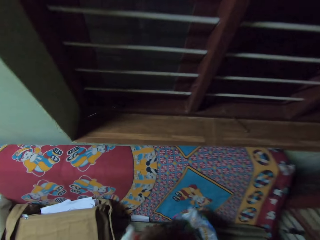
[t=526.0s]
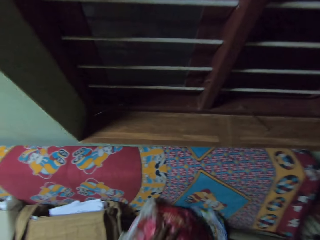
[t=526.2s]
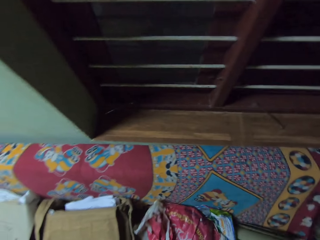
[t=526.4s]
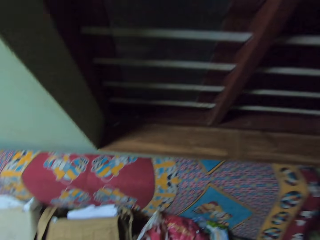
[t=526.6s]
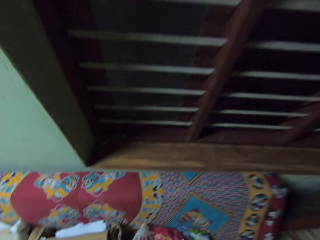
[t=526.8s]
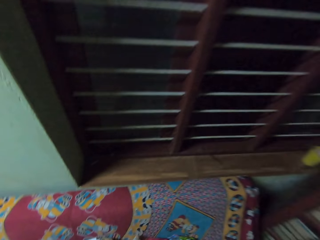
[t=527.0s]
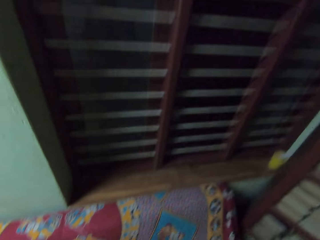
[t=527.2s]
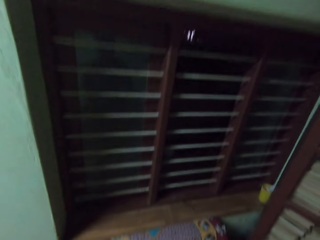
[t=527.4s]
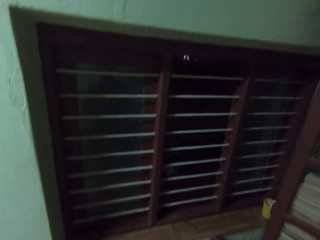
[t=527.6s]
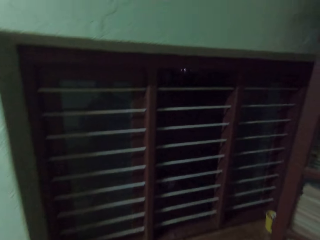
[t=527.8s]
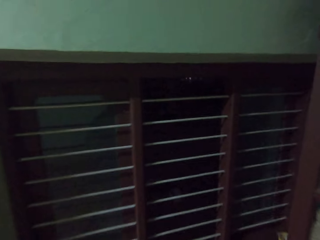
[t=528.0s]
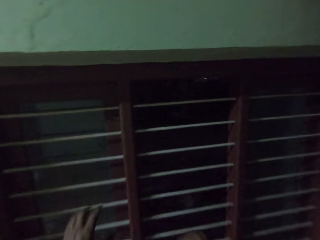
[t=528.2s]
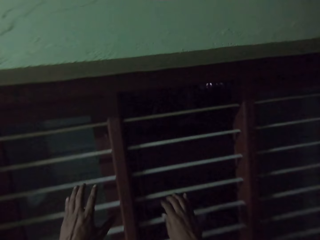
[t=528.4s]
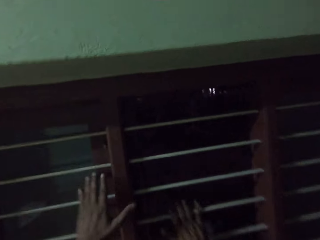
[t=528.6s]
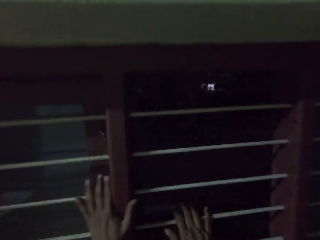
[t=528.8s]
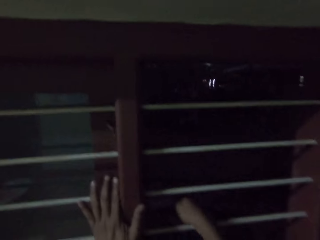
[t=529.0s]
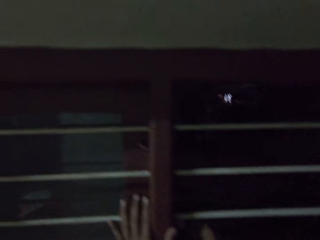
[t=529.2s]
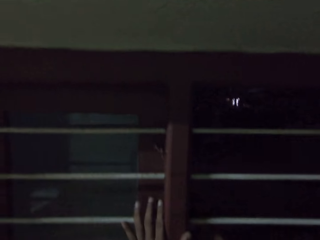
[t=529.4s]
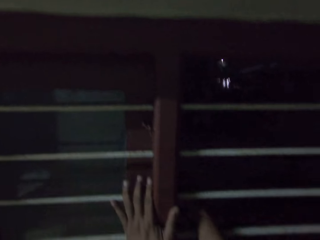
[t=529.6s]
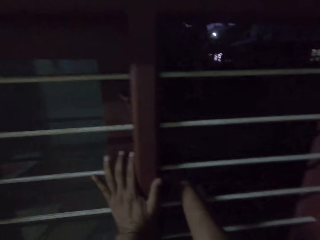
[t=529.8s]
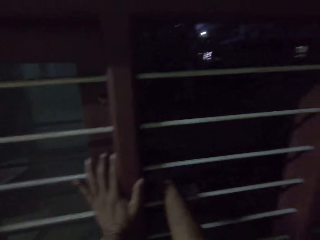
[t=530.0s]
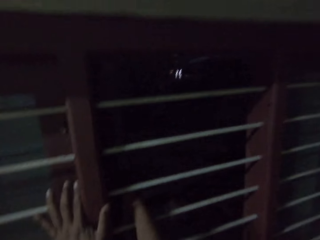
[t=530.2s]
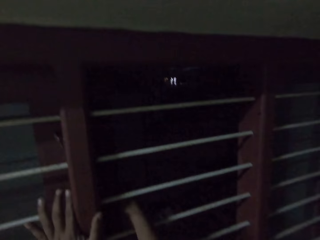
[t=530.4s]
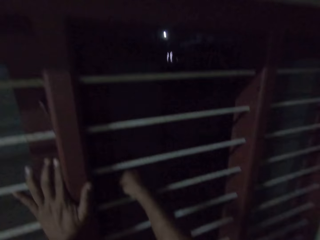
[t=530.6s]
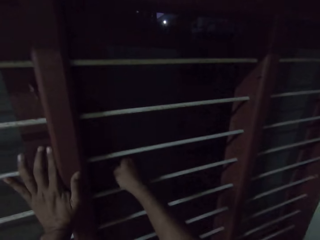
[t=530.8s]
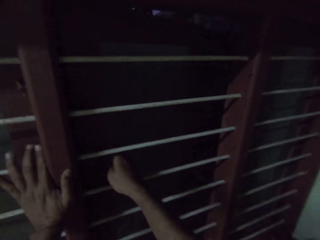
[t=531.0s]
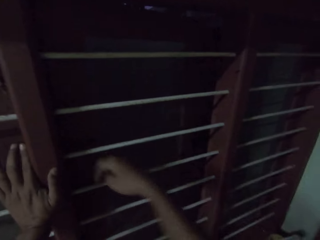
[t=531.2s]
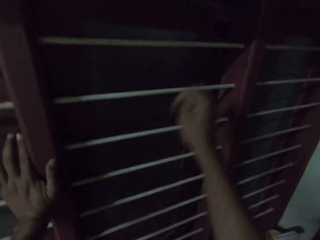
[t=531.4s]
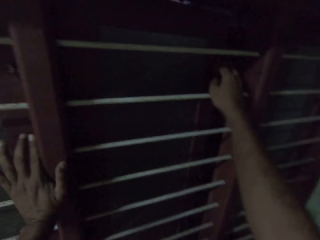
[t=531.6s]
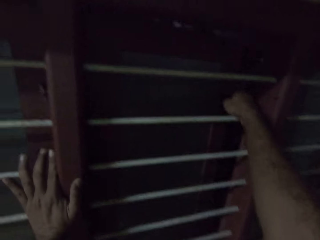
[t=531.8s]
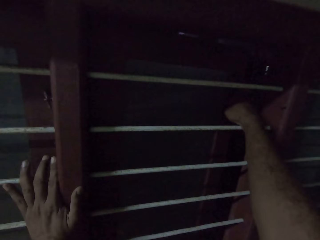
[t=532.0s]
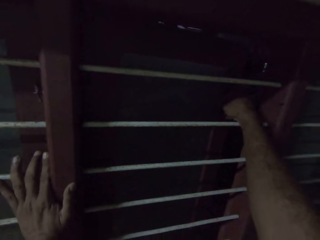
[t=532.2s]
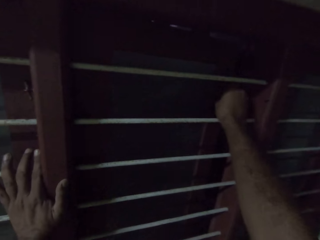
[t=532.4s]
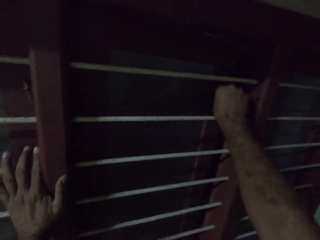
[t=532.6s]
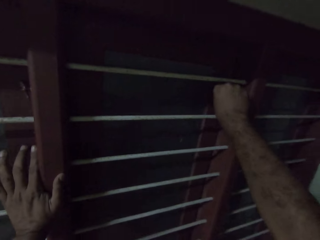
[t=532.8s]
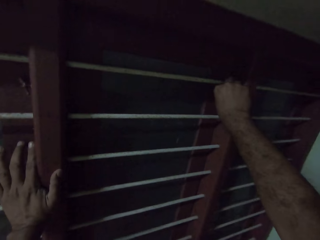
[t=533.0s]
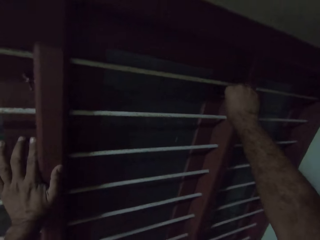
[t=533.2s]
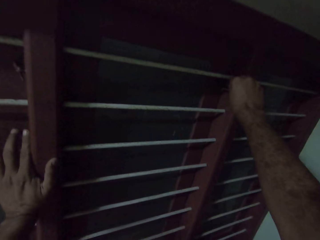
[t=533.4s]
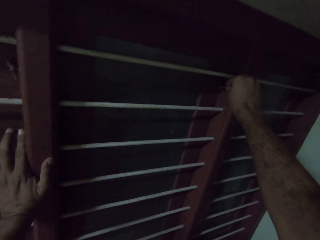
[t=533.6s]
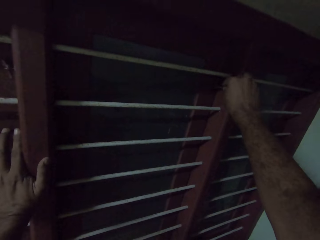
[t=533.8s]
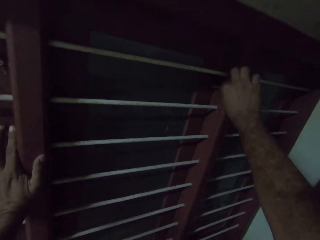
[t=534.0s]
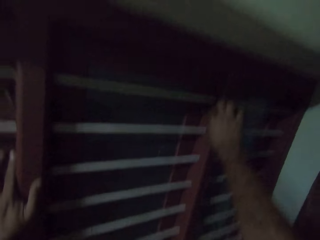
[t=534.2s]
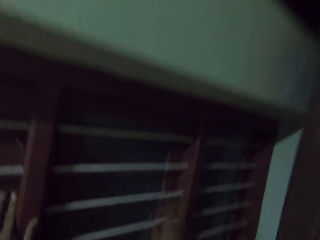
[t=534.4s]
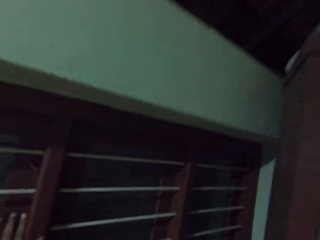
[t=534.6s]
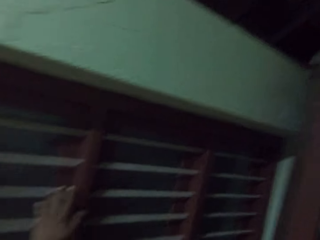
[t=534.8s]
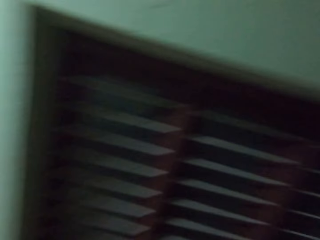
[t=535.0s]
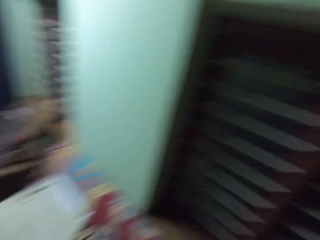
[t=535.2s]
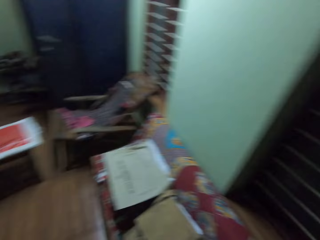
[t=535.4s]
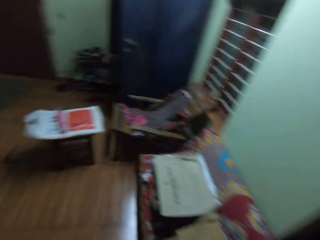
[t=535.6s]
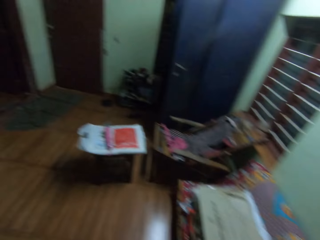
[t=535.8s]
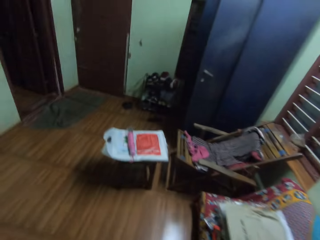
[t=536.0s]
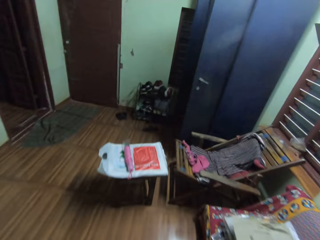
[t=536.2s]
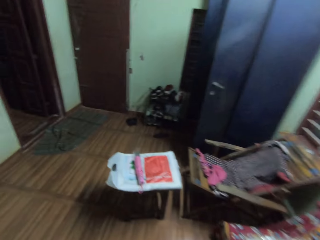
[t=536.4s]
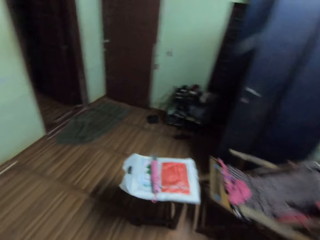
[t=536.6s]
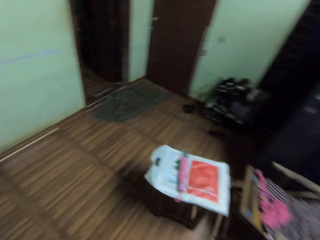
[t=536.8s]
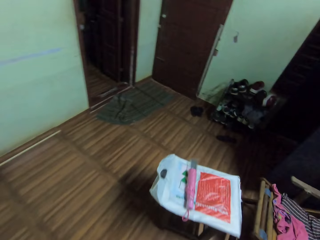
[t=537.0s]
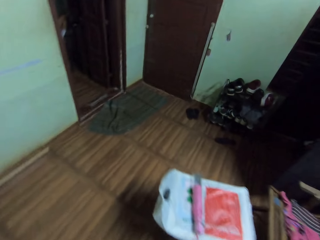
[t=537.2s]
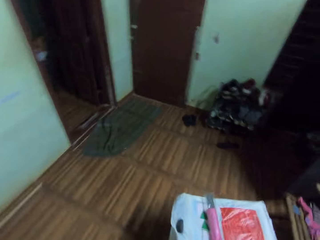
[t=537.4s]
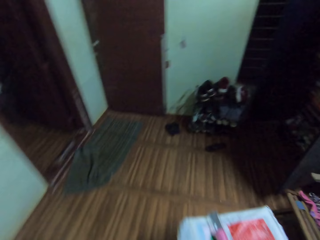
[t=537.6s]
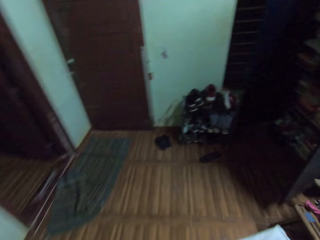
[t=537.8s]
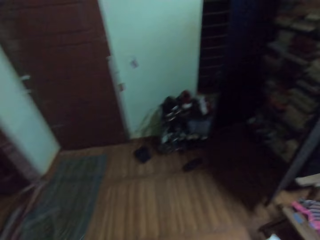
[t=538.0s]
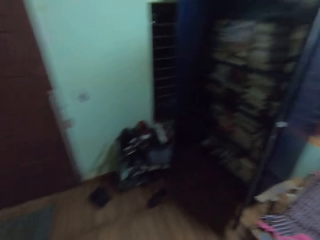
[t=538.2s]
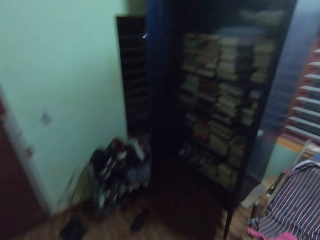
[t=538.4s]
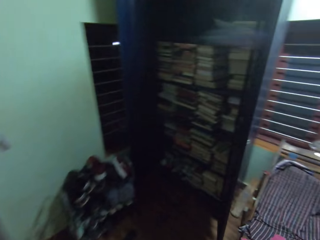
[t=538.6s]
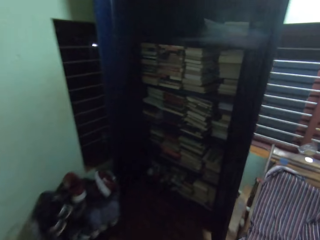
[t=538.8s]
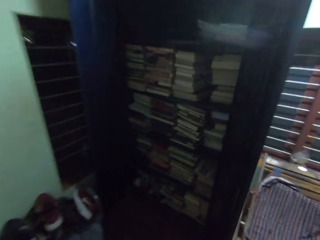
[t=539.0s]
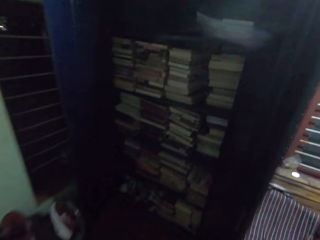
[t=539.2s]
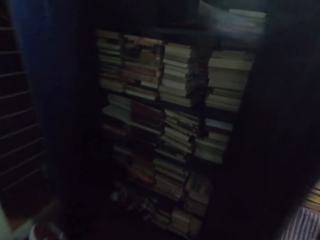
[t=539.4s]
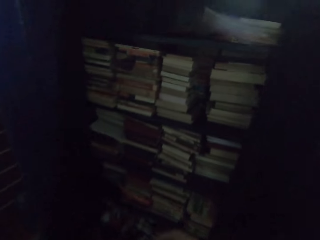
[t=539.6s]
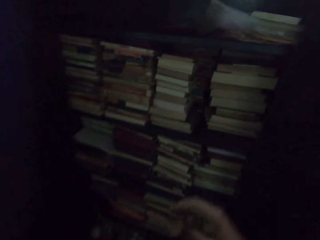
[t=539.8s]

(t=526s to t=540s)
The camera wearer drops paper or polythene bags on a seat. They put their hands on a window. They close the window. They walk around in the room.

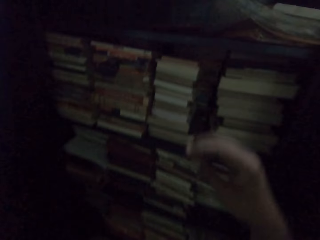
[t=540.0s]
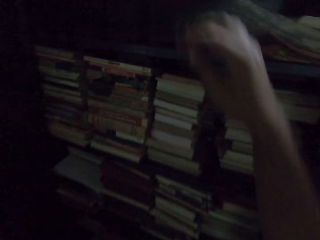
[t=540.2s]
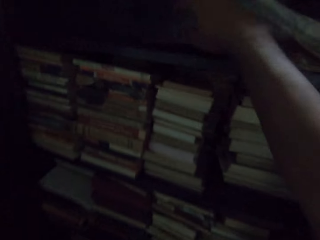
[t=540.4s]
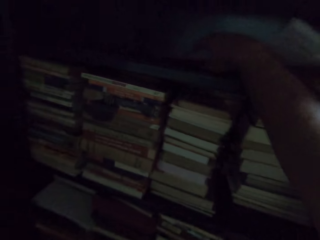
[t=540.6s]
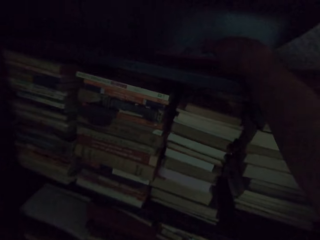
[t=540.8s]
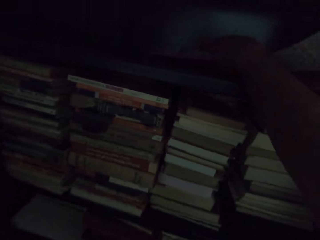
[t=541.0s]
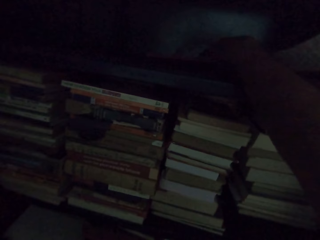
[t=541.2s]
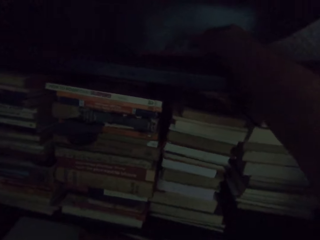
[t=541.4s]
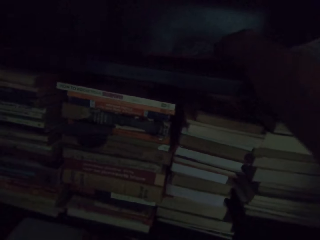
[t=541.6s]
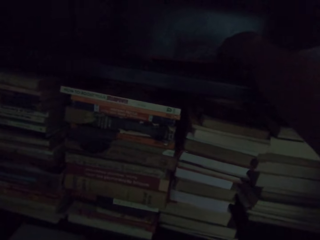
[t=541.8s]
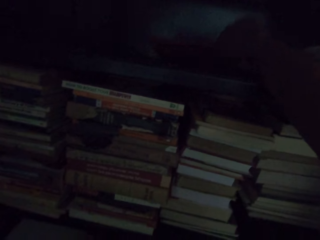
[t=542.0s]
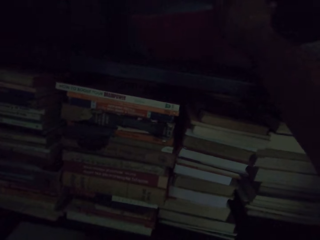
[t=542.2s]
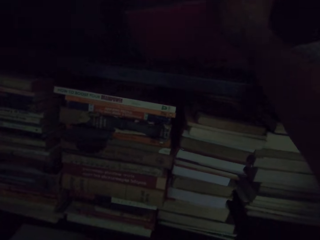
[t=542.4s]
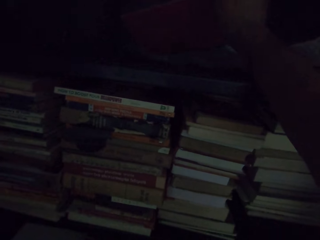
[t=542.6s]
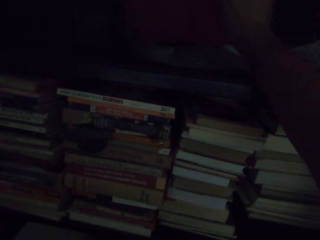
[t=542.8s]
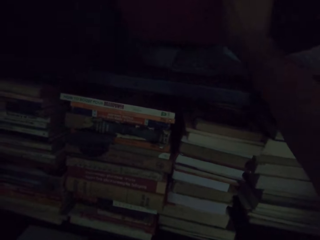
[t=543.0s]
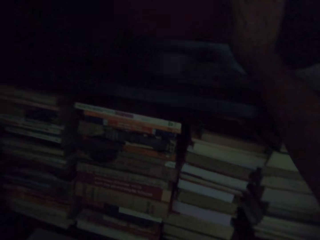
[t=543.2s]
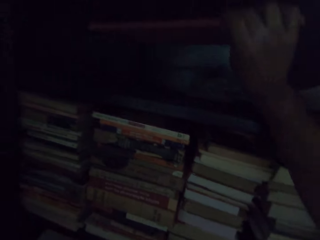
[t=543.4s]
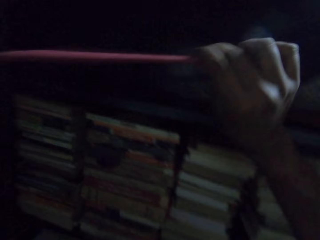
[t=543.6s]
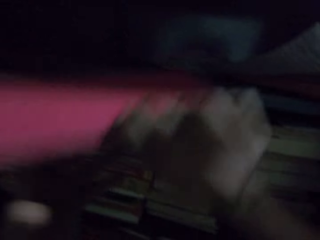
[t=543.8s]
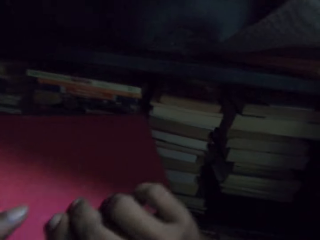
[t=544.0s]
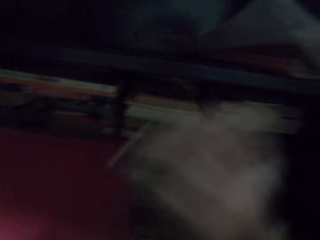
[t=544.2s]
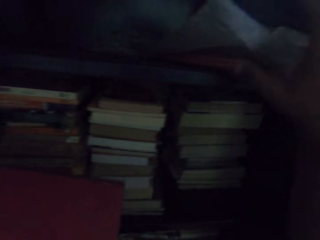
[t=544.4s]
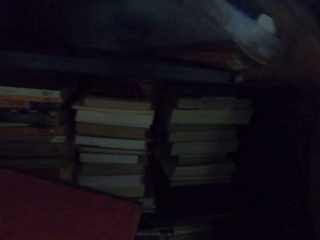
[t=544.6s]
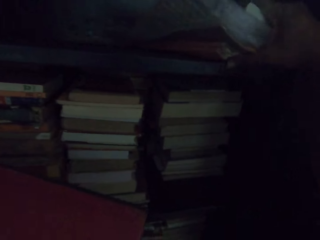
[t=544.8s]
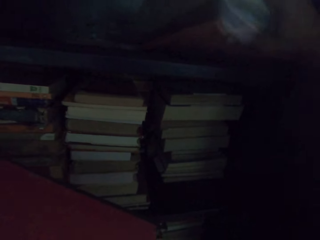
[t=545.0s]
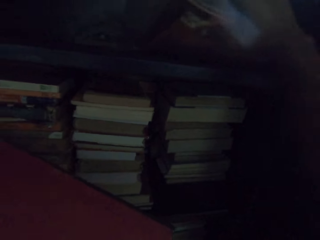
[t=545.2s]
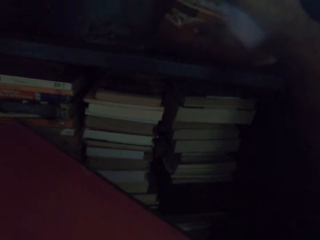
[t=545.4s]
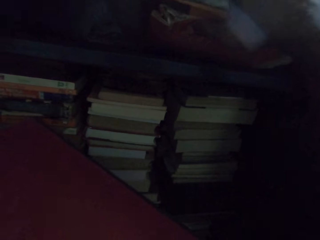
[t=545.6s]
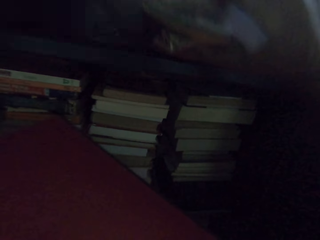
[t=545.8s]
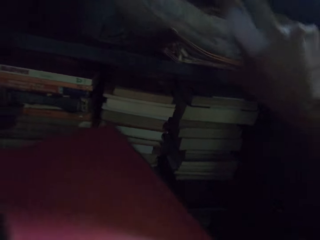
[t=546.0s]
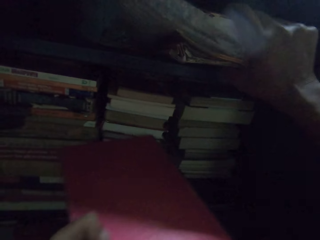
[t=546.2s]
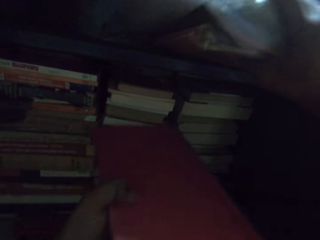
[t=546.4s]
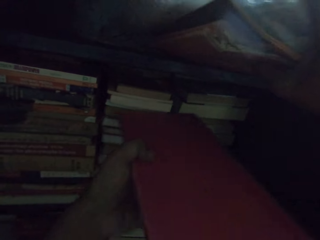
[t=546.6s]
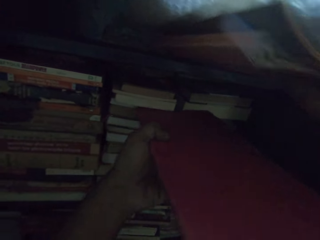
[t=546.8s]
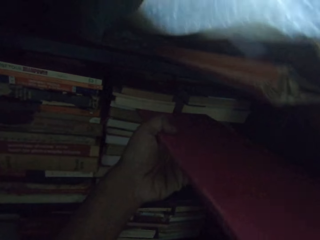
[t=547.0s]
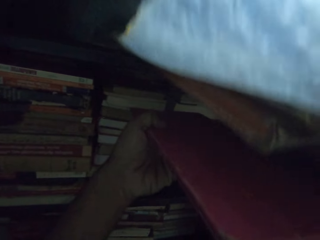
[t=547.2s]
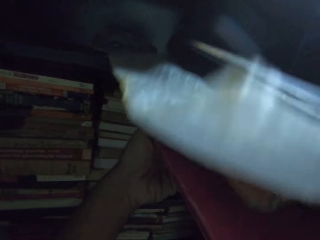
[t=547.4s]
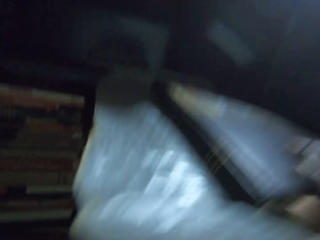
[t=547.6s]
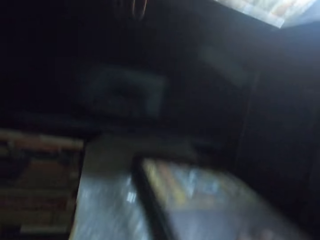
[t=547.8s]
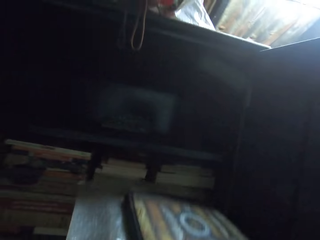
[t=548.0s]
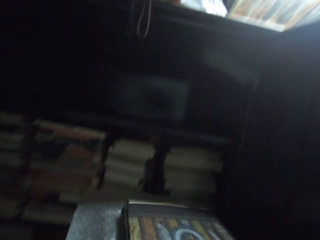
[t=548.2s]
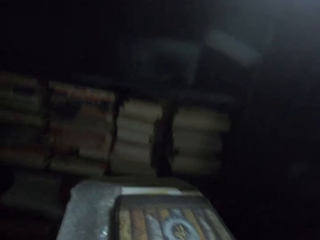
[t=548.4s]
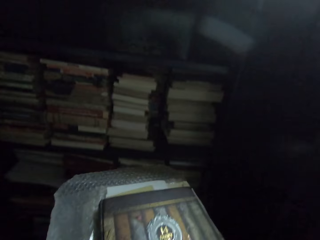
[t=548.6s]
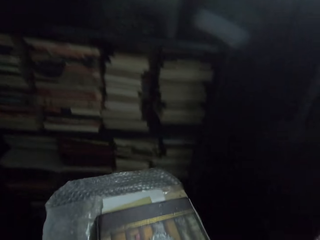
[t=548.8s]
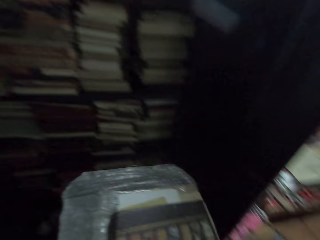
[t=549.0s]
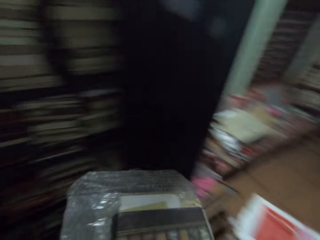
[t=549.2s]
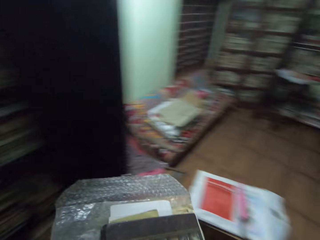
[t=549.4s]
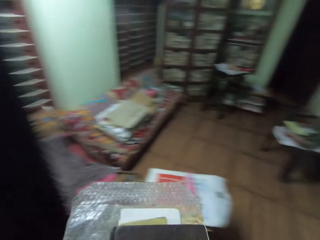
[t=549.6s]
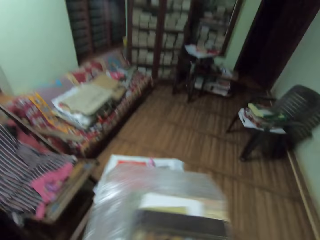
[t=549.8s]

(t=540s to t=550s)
The camera wearer picks up a book from the shelf in the book cabinet. They pass the book to the left hand. They pick up books and a paper bag in the book cabinet.
